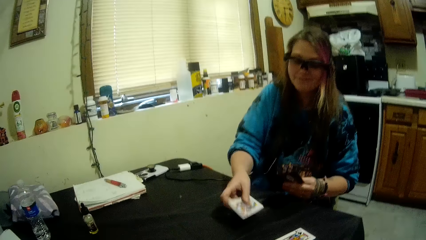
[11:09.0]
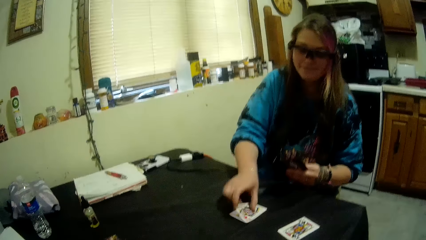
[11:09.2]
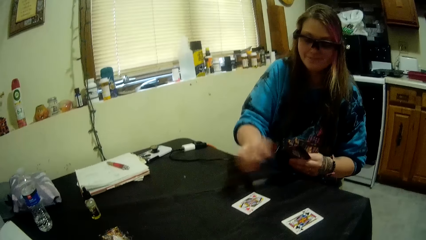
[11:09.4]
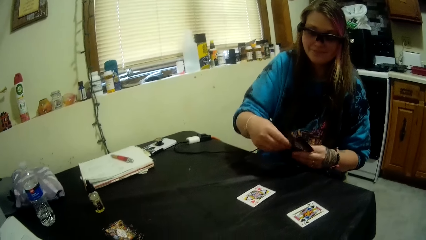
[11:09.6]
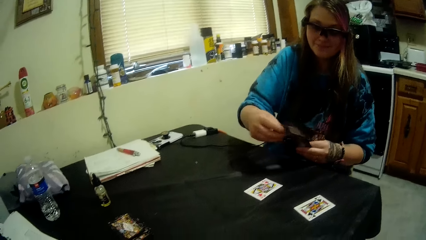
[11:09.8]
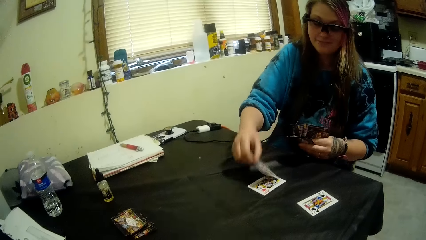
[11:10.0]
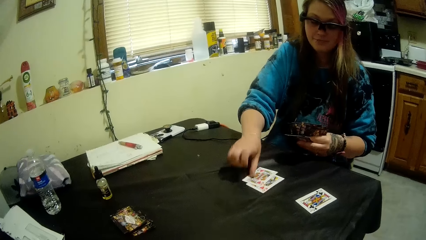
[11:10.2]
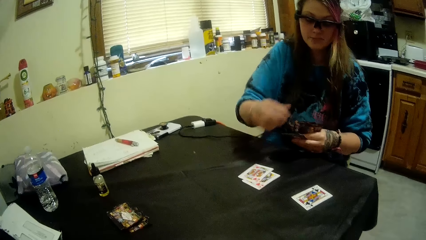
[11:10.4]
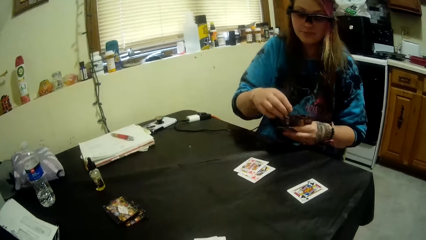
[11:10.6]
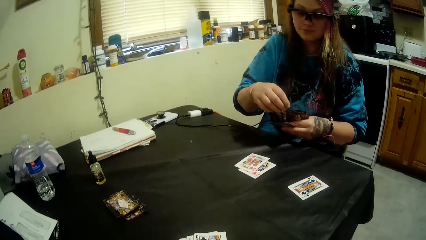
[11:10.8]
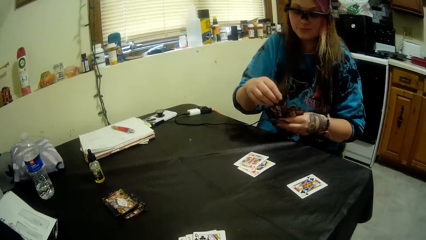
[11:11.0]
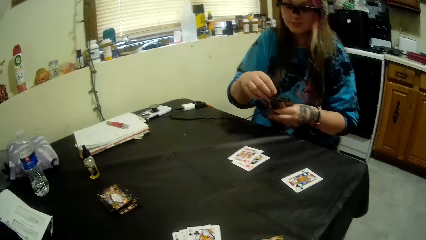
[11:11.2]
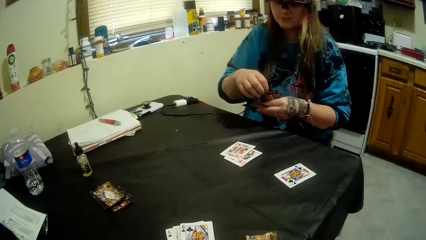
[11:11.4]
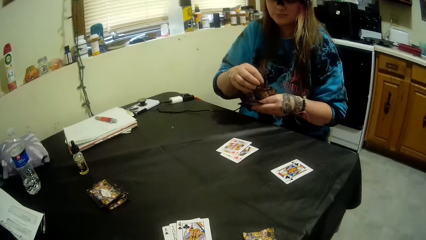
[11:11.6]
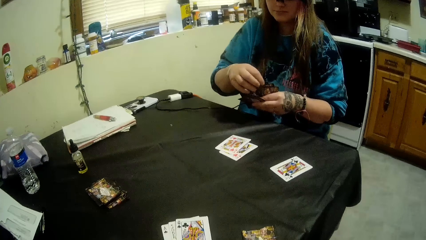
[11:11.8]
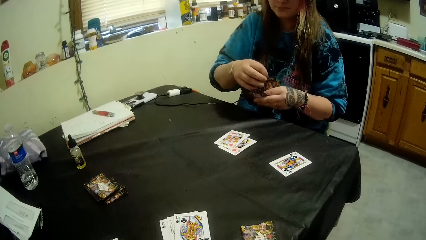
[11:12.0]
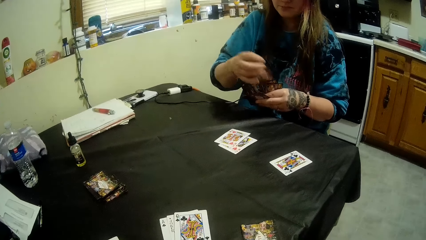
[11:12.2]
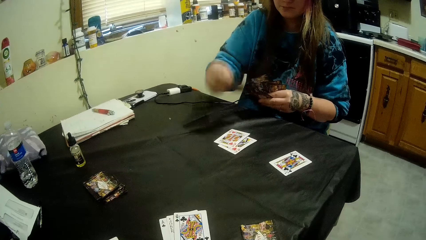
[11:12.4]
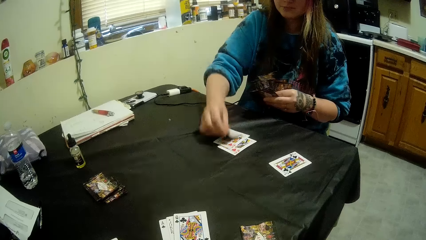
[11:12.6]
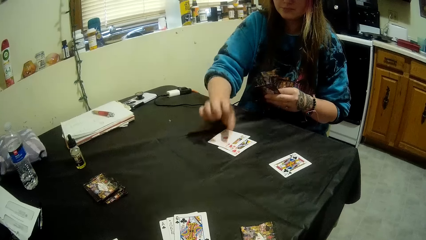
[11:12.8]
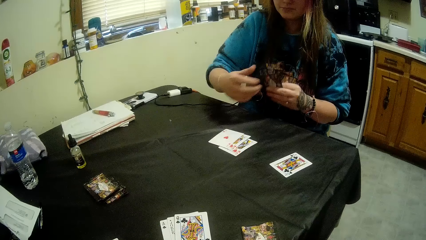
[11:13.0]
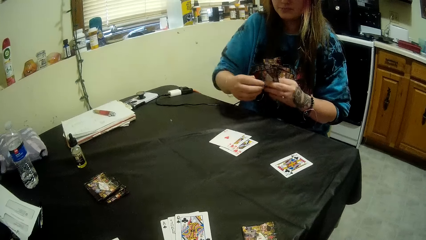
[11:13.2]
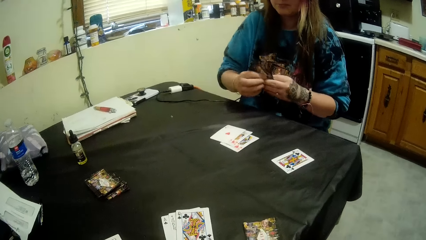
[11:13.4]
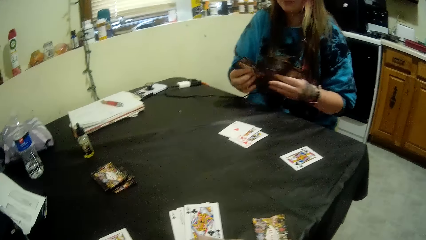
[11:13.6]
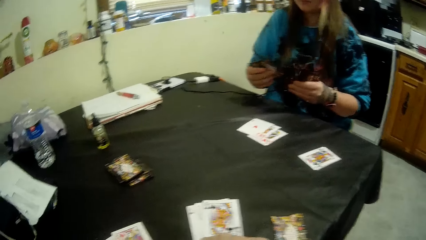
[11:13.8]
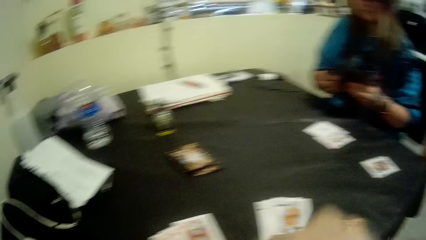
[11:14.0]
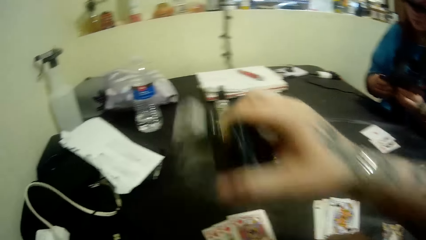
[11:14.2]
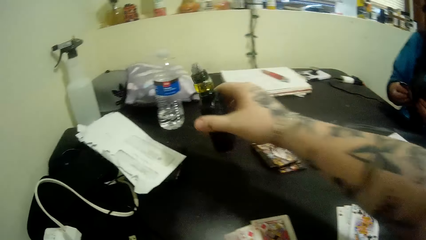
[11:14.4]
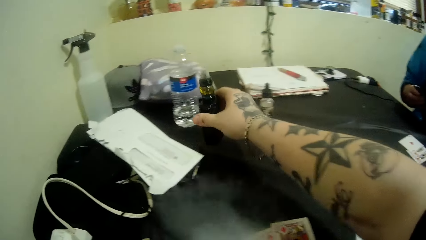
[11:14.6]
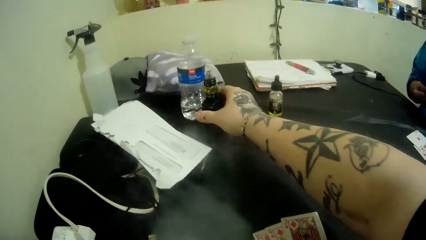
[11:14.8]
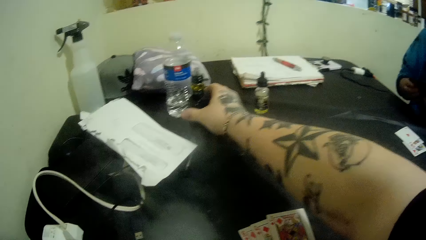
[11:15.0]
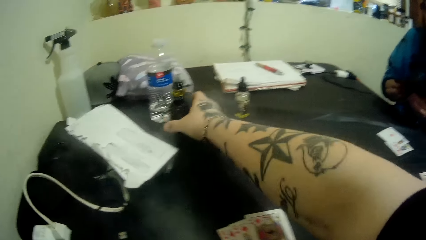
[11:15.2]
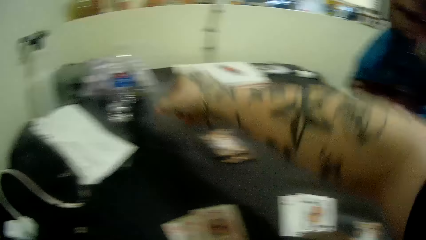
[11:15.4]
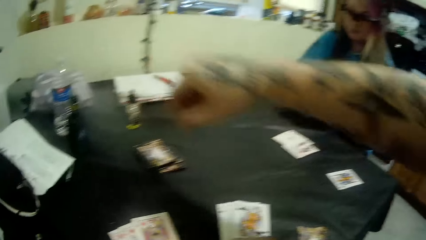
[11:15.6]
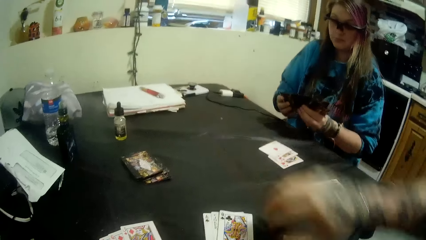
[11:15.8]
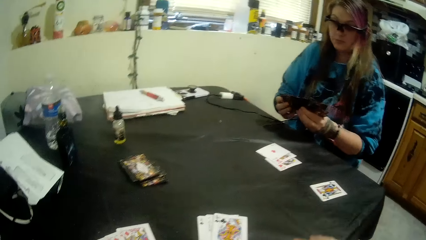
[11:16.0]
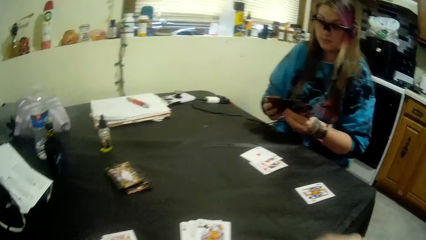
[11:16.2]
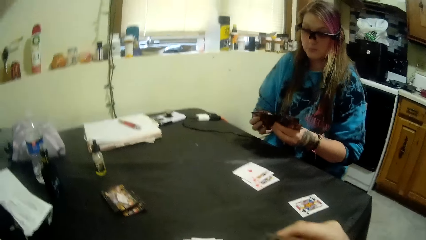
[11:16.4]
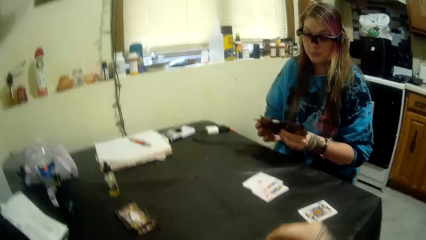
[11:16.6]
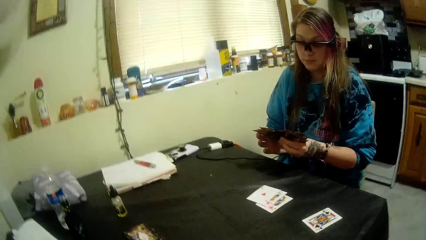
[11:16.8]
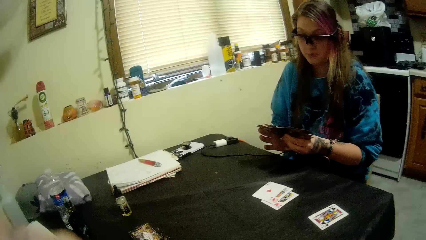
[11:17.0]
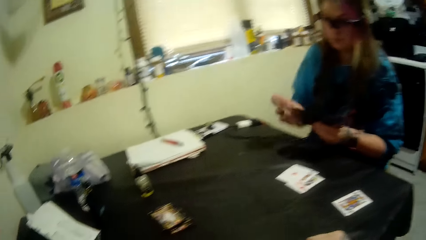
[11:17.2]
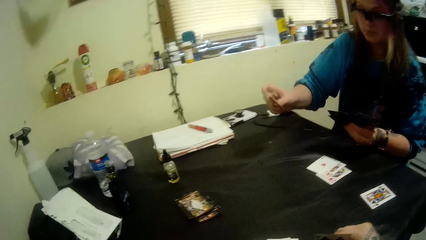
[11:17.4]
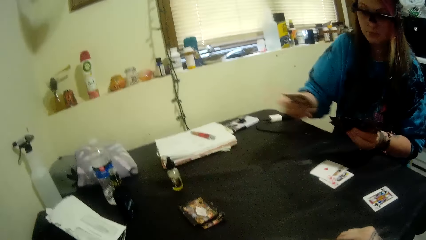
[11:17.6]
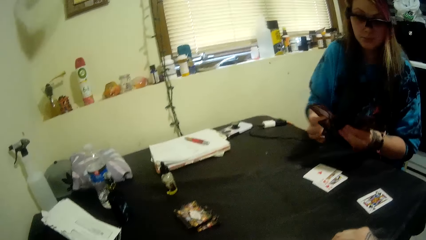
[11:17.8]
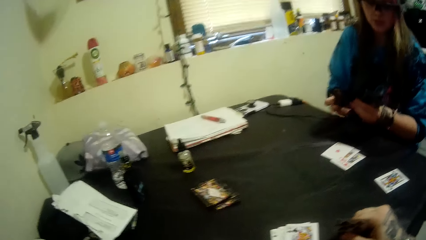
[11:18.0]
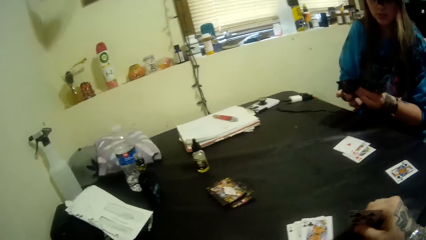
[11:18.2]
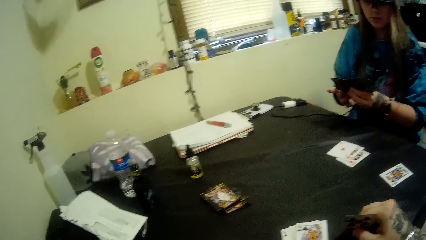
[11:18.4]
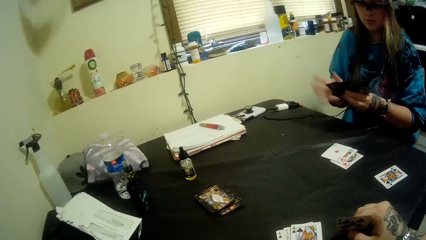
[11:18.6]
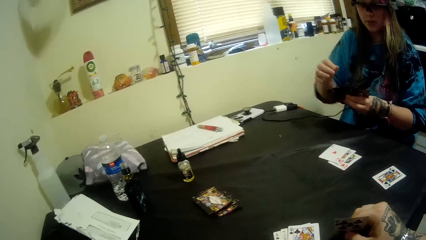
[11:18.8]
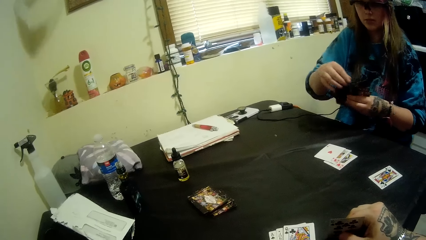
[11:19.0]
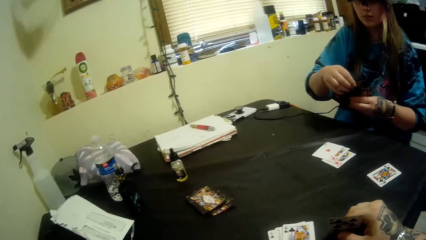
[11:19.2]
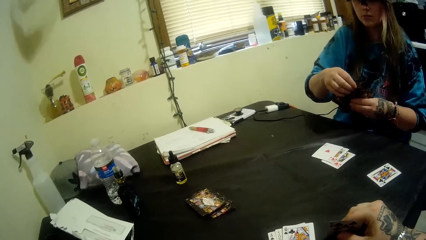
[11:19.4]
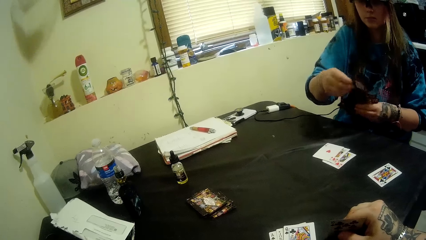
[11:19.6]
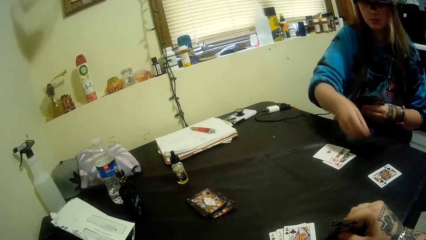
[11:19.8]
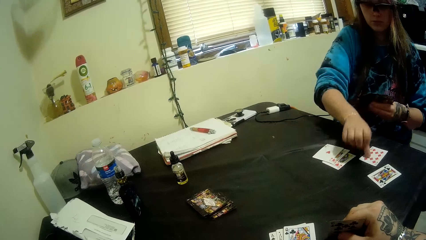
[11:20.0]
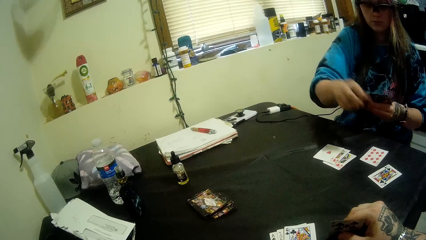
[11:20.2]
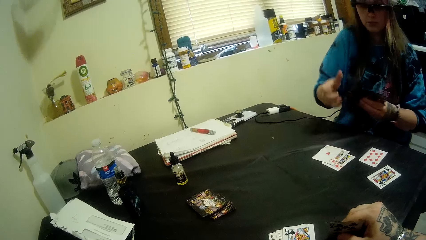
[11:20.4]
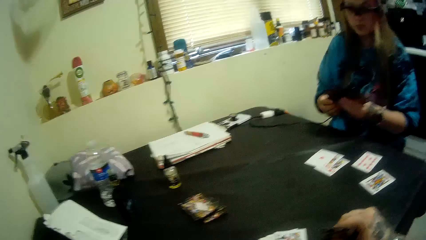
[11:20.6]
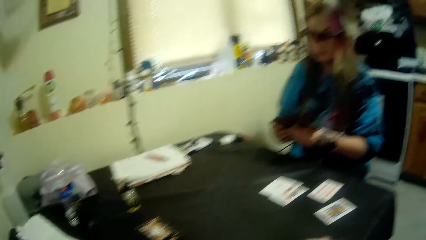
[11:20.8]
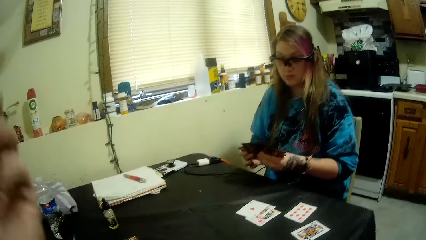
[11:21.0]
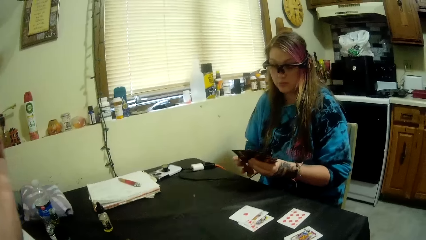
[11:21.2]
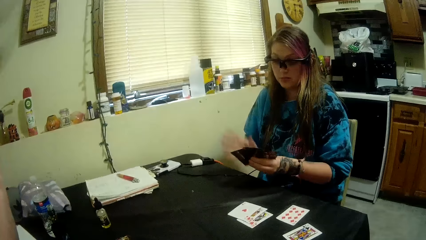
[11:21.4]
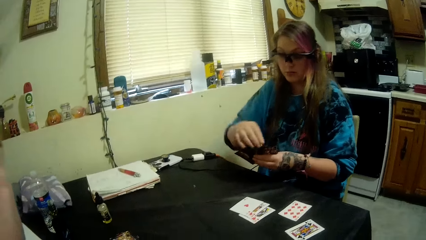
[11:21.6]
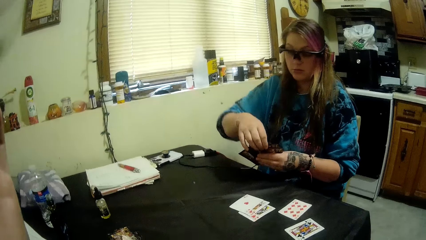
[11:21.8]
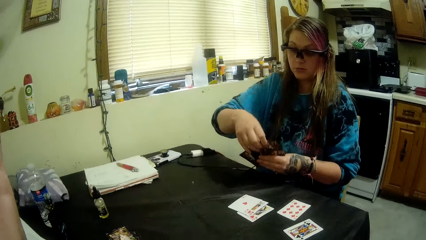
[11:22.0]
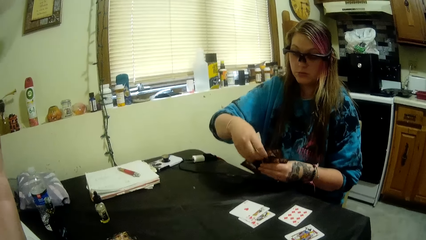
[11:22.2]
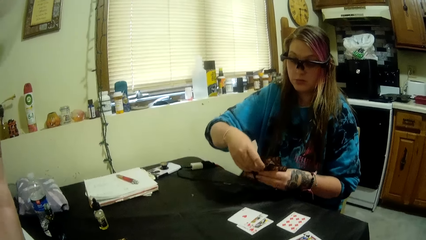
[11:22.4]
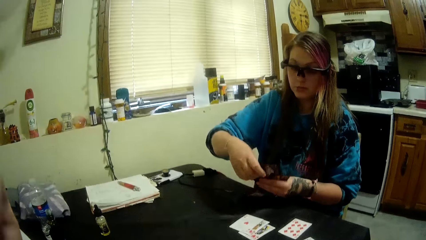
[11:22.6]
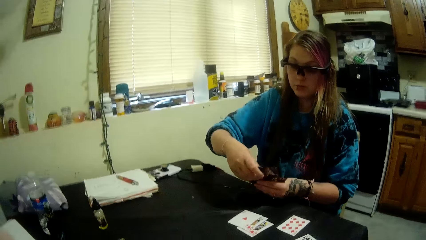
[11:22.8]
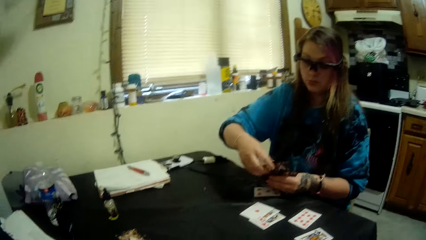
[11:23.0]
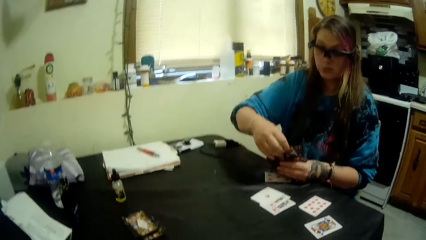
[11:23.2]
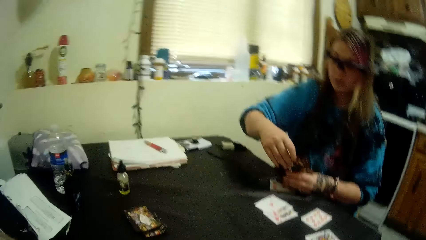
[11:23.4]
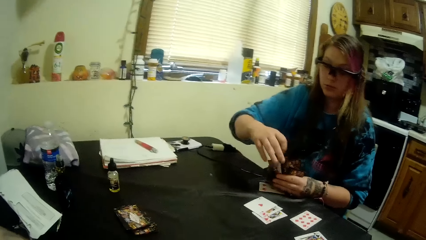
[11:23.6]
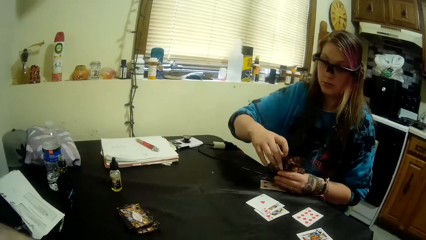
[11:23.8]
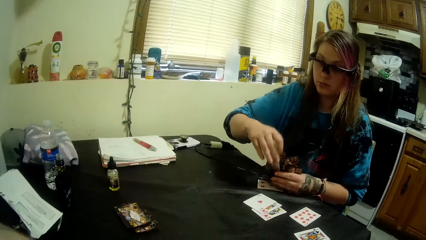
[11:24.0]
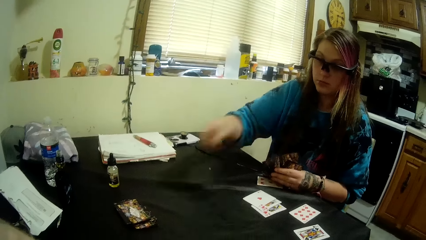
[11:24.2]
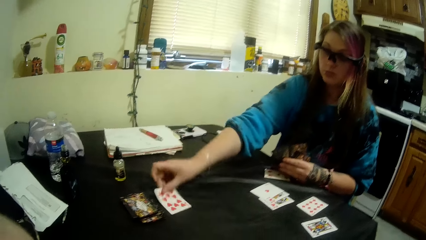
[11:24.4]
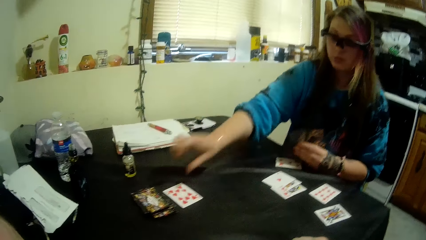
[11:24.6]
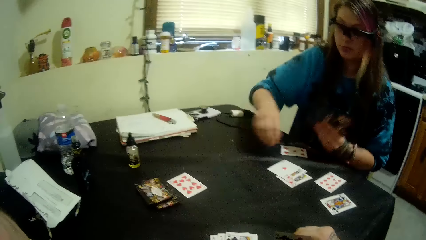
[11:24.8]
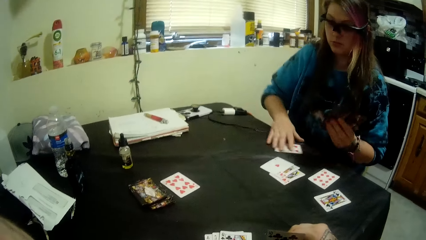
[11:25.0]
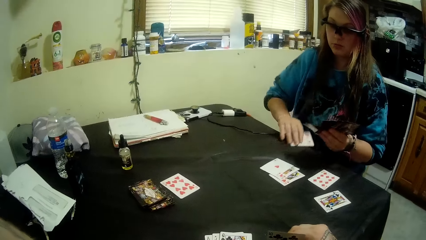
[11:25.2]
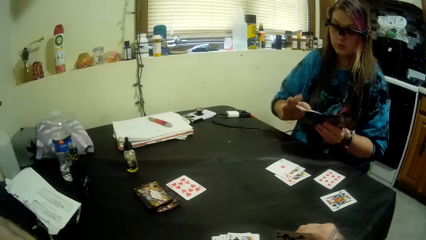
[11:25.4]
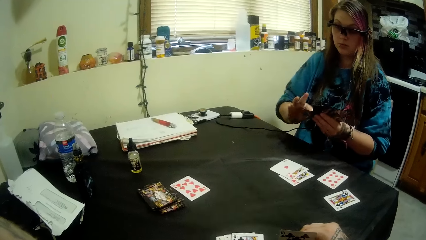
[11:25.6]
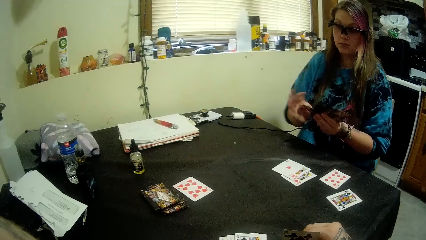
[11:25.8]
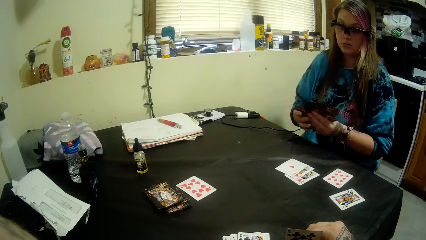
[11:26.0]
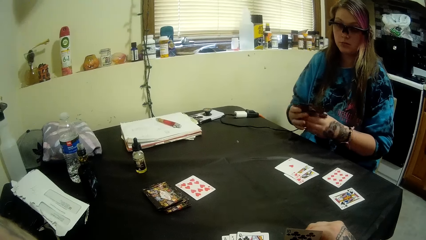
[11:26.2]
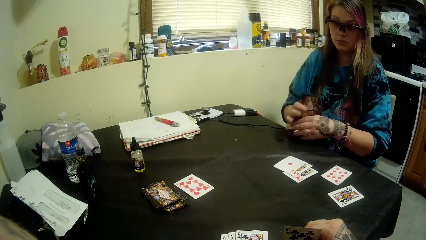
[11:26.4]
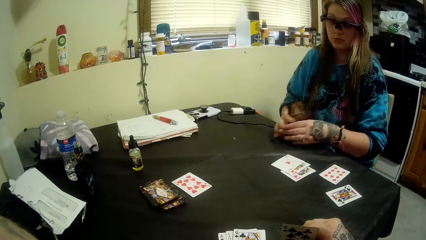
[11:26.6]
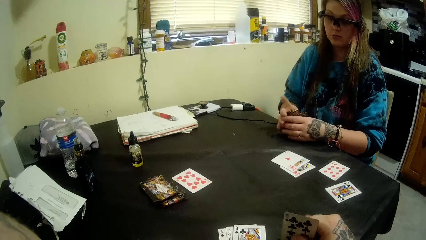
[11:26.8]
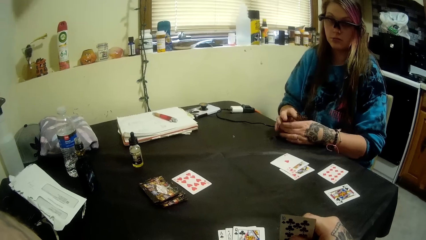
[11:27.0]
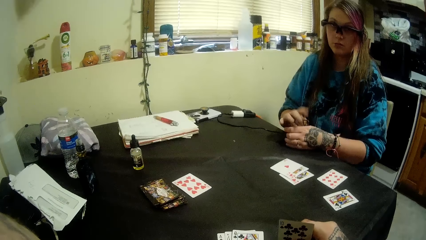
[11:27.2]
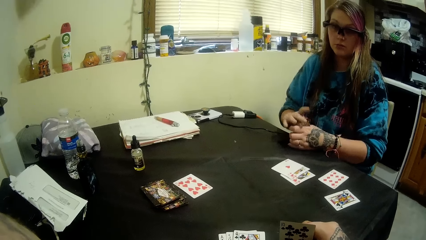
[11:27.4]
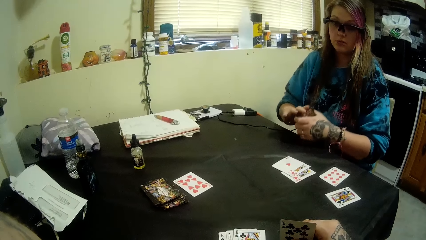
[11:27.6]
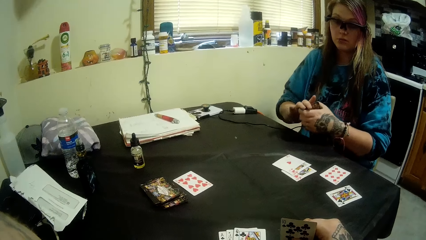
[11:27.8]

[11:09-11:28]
A girl places some cards on the table with her right hand. She places down a card. She places down a card again. The camera wearer places down the shisha pen. The girl places down a card. The camera wearer talks to the girl. The girl places a card on the center of the table with her right hand, and picks a card from the table with her right hand. The camera wearer picks a card. They put together the cards.
